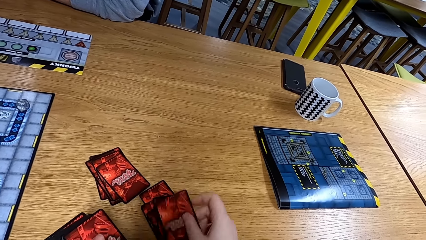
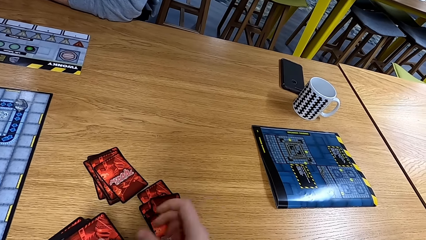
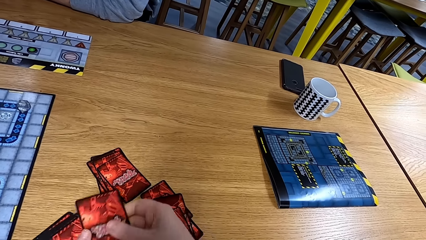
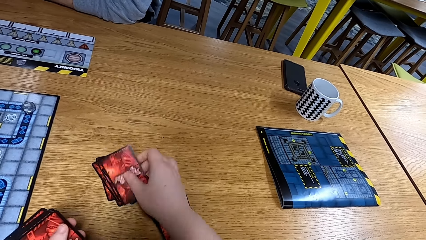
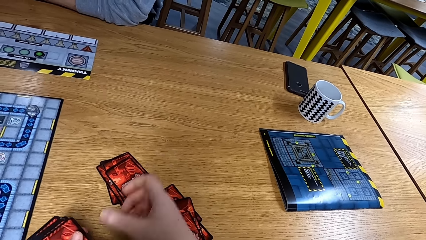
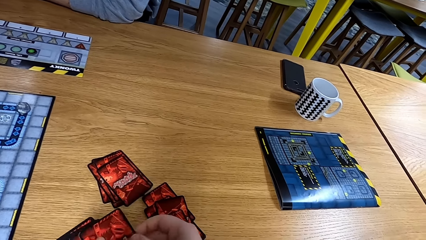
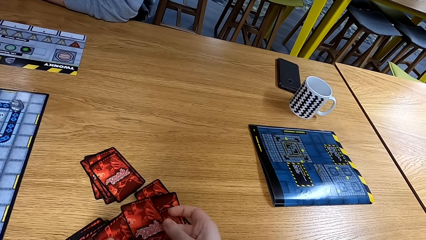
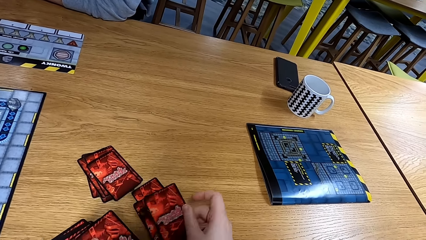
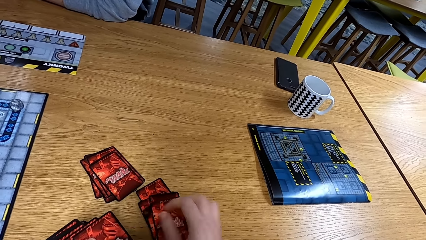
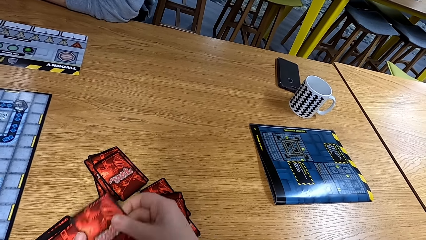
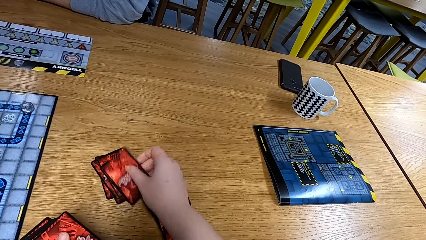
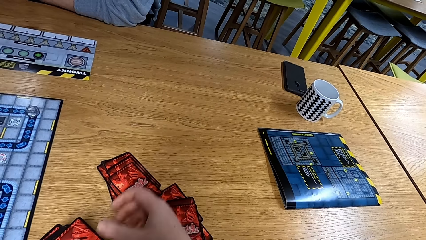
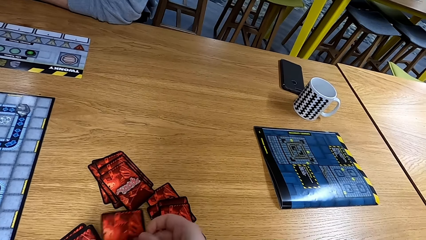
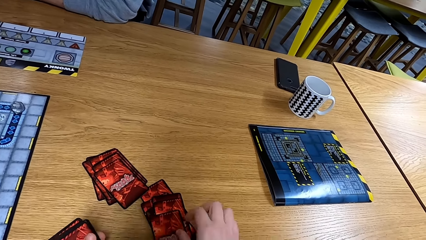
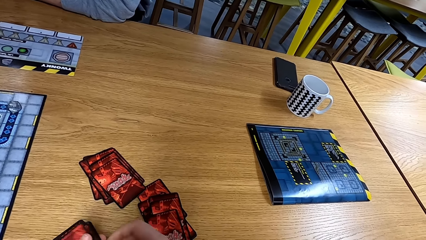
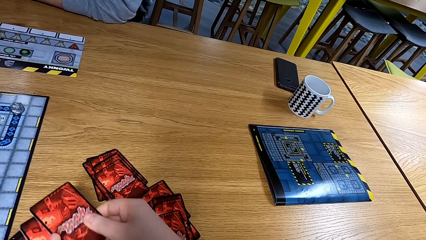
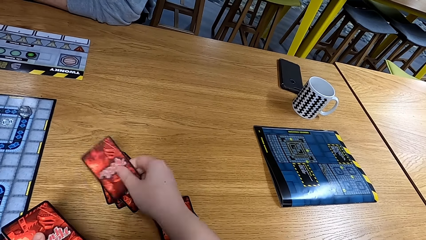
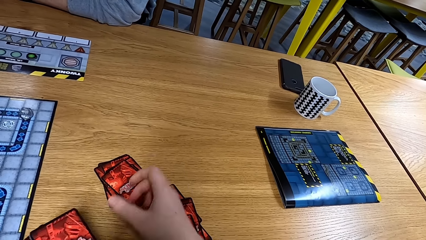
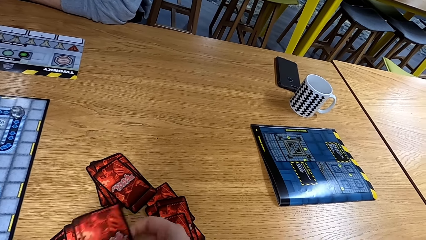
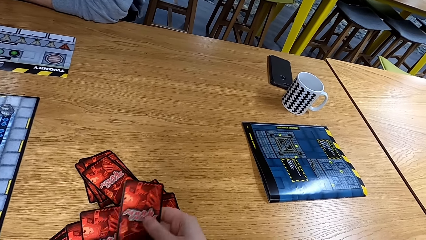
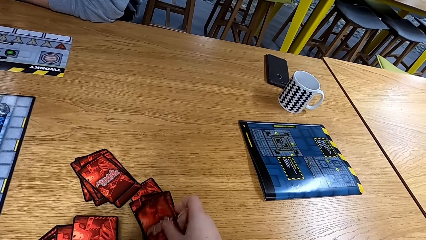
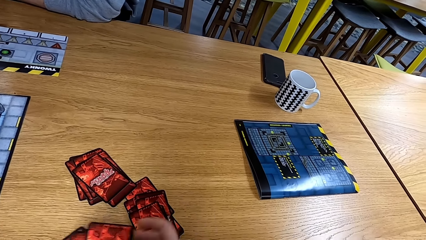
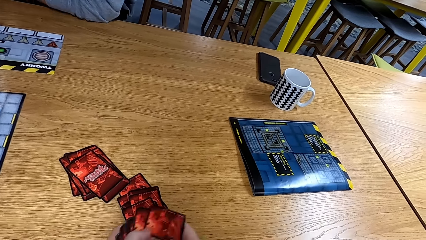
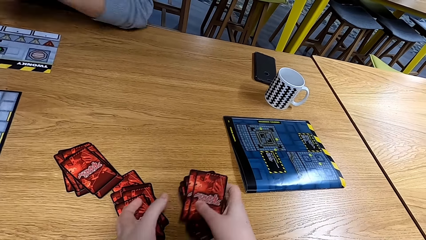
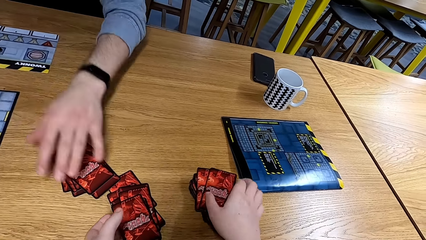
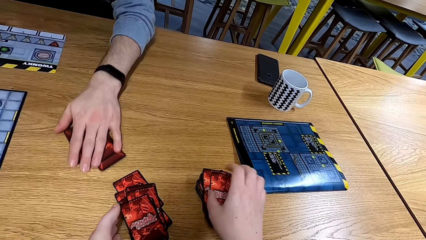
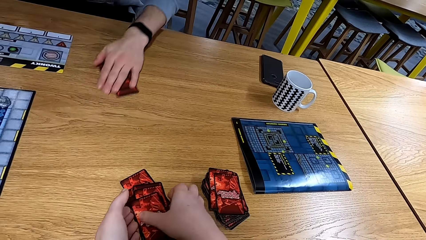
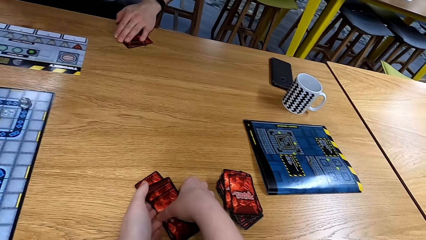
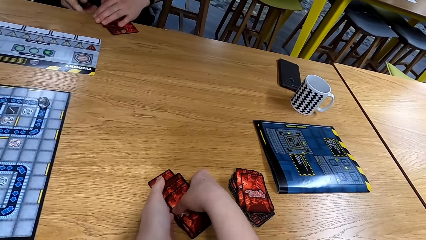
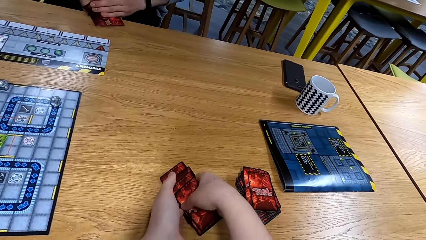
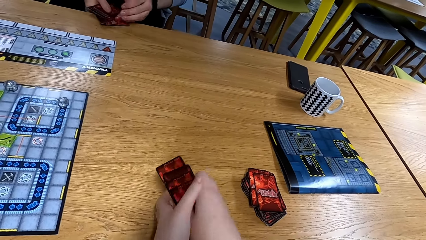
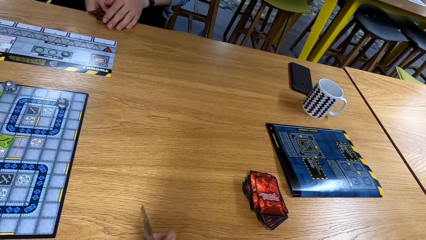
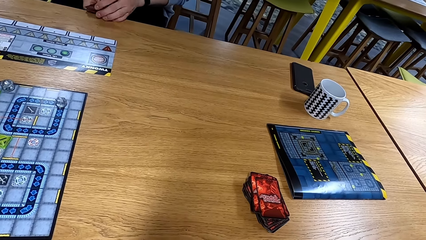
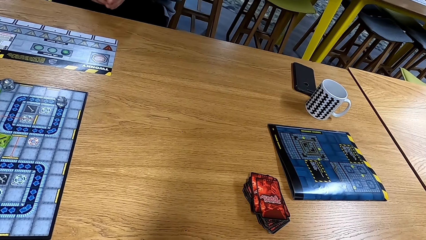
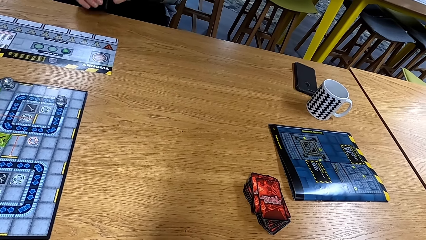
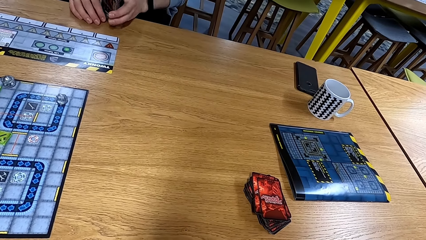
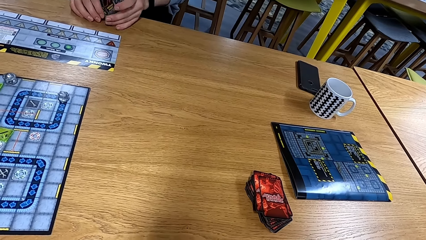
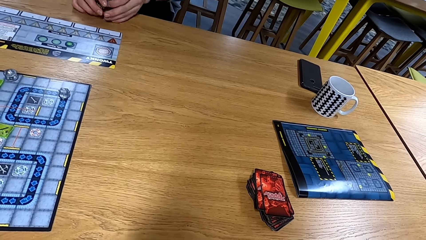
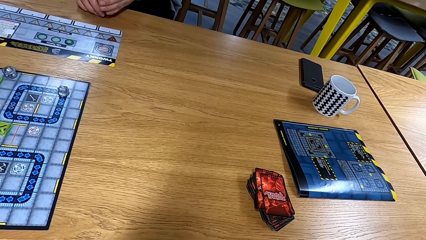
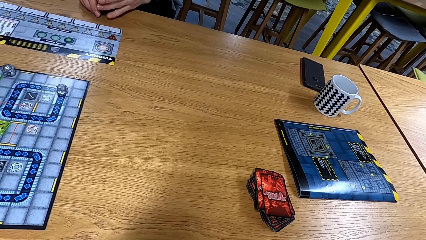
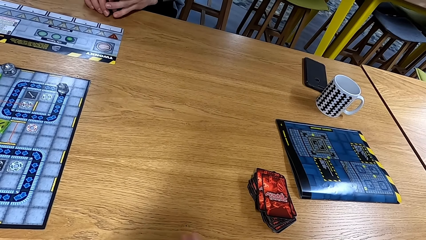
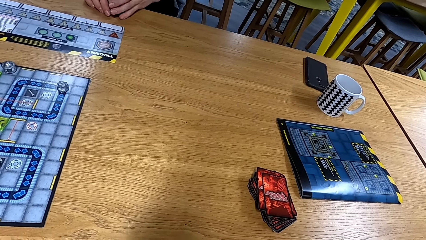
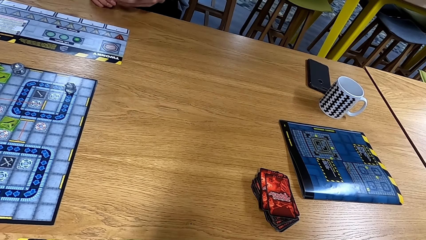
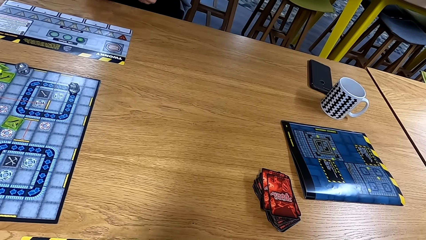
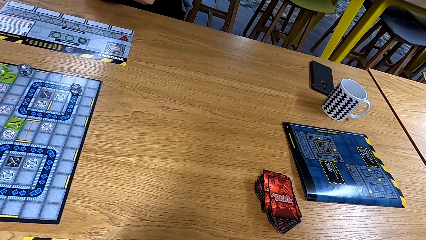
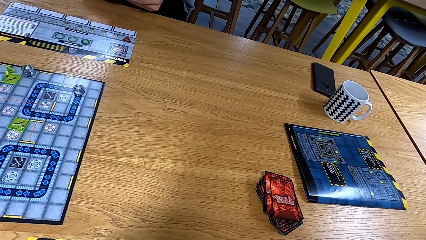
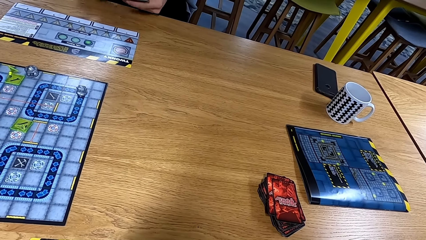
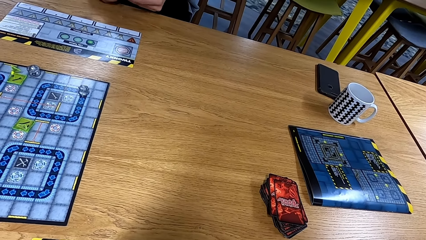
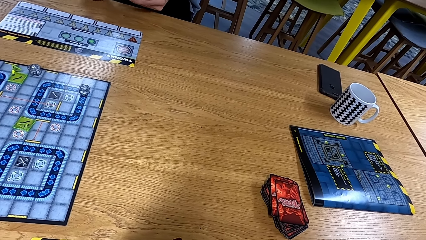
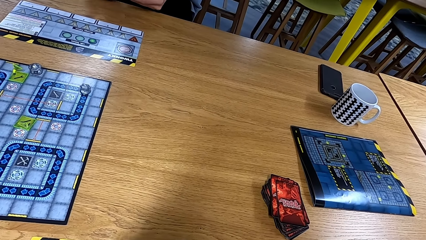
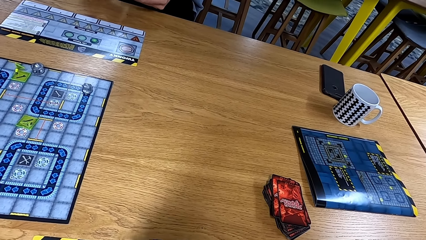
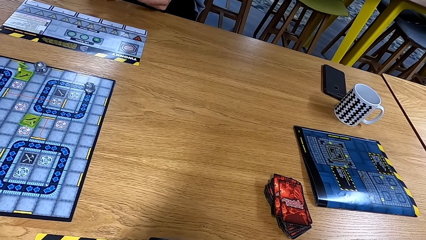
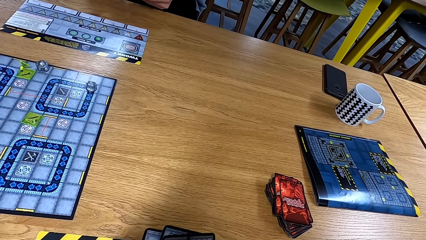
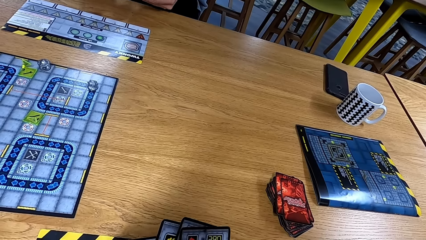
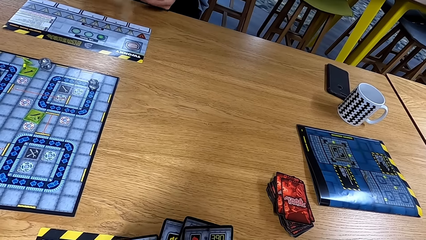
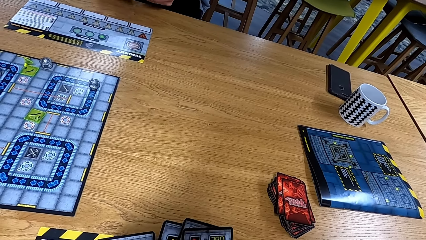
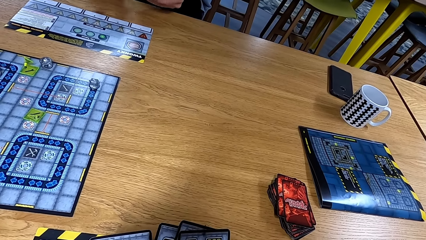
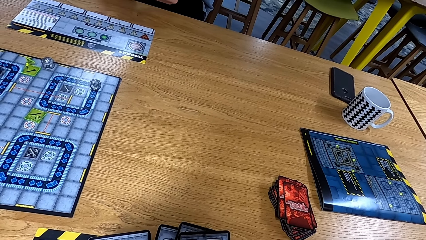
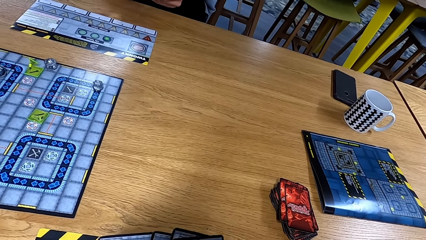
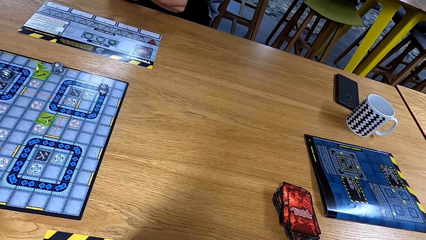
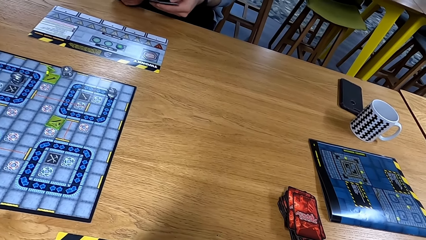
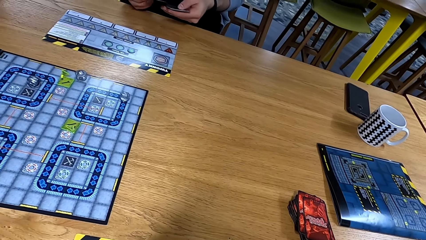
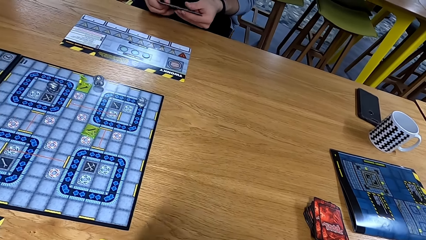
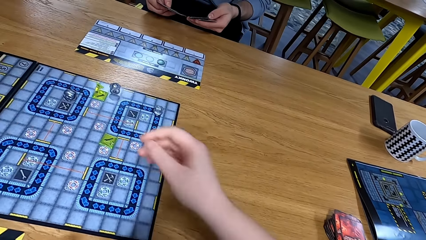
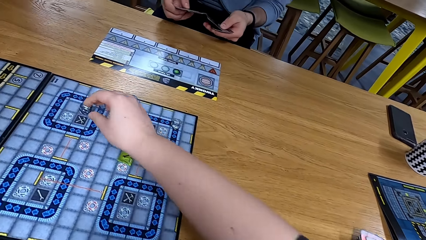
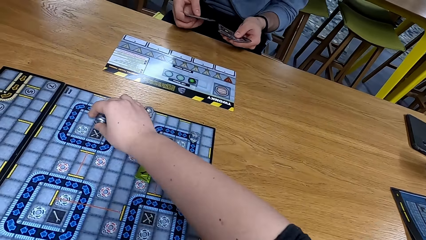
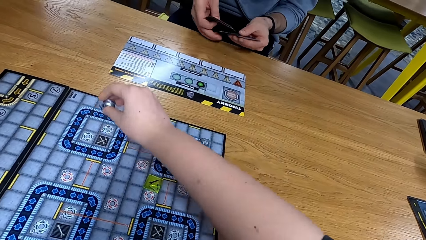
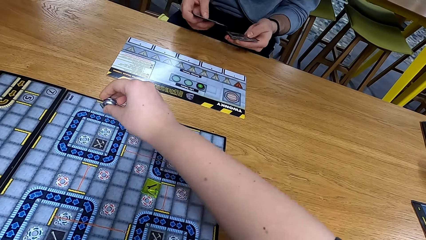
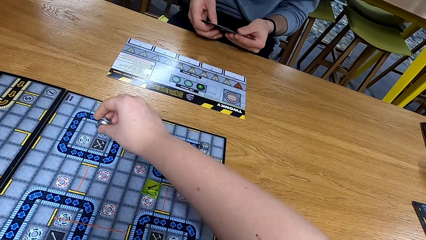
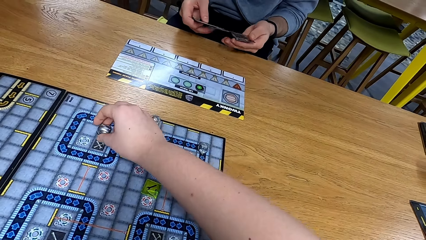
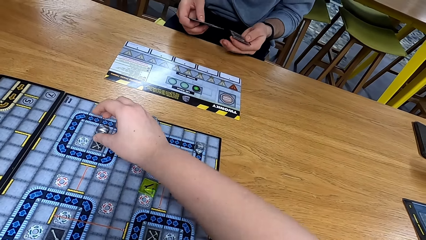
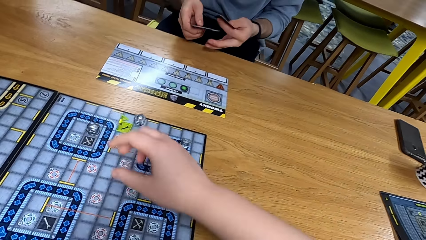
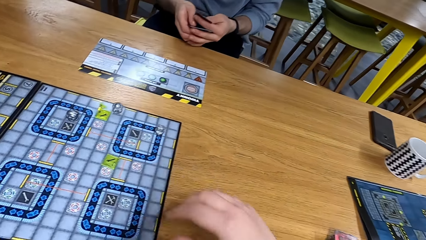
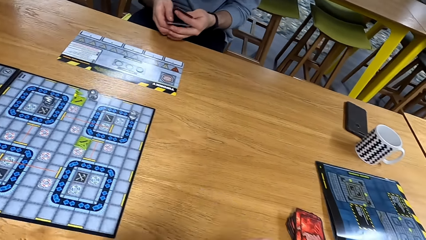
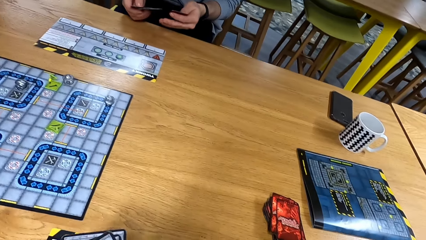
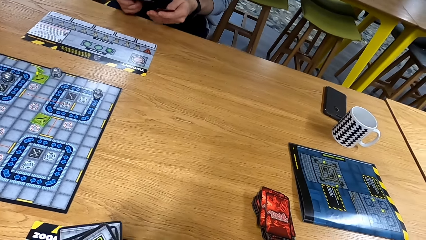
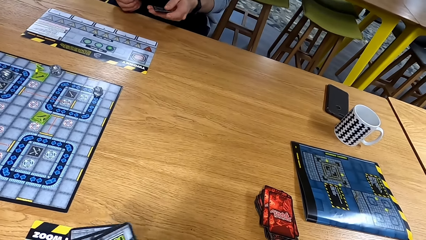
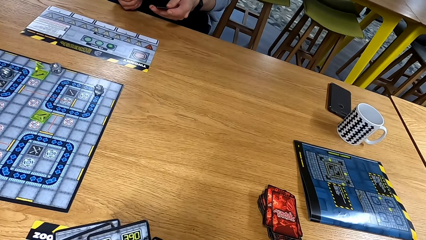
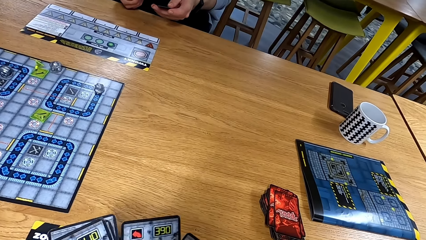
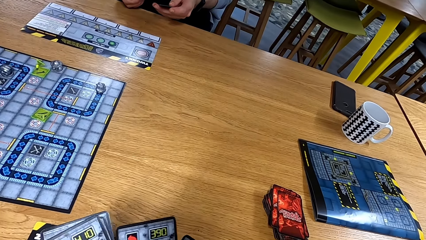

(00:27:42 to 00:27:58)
A man moves a card. The man takes the cards. The camera wearer takes the card. The man arranges the cards. The camera wearer arranges the cards. They move a dice.
